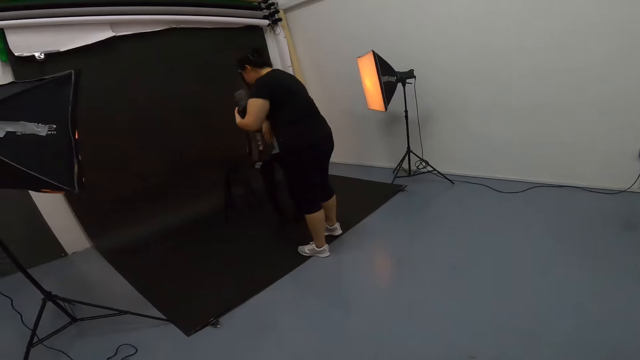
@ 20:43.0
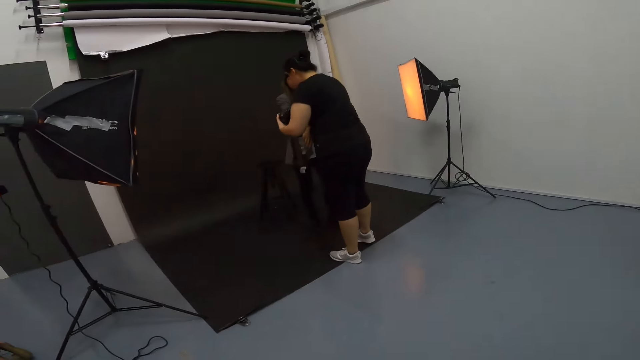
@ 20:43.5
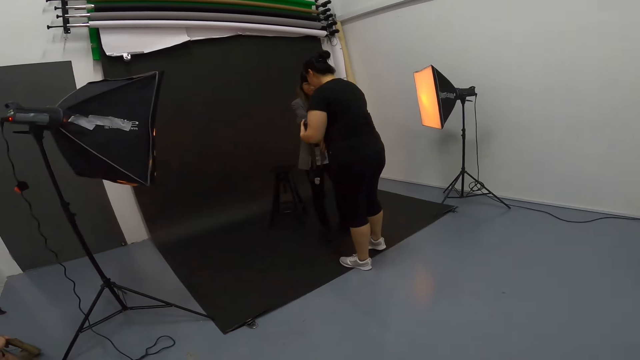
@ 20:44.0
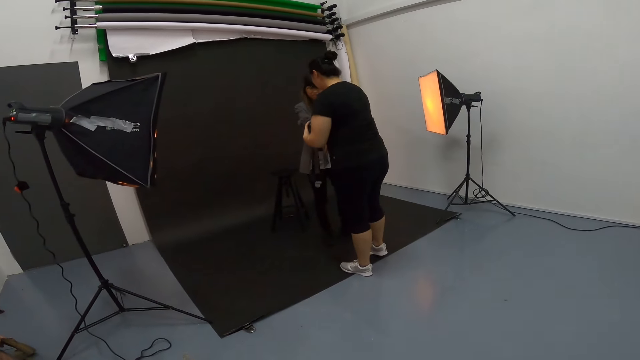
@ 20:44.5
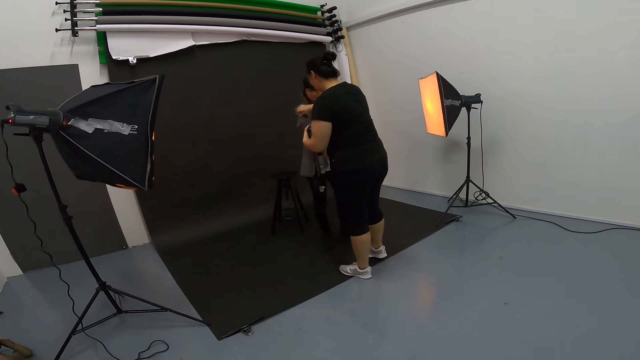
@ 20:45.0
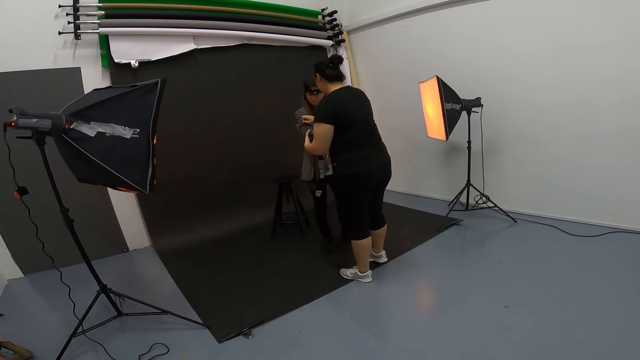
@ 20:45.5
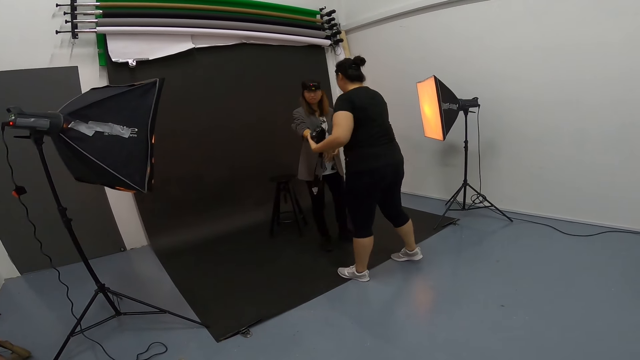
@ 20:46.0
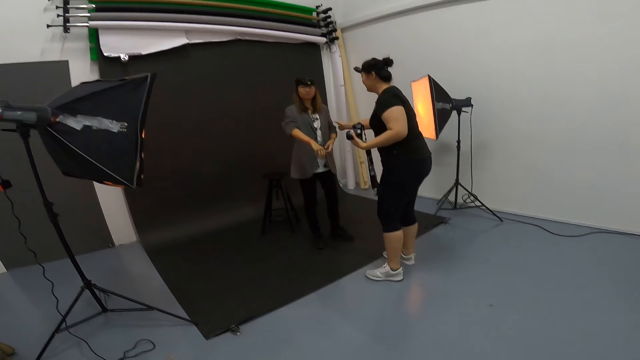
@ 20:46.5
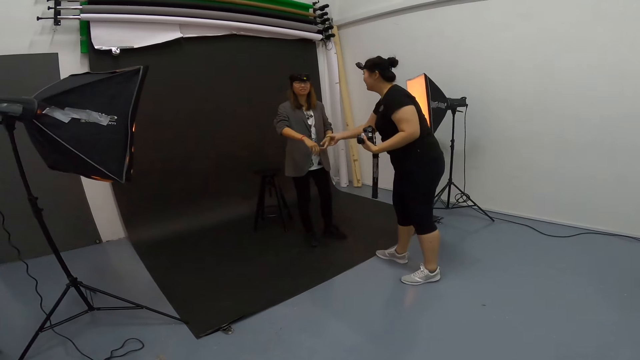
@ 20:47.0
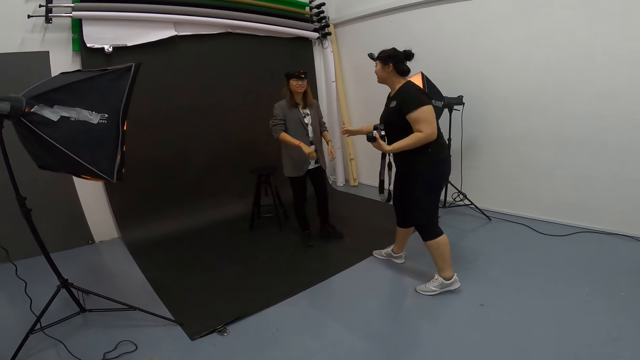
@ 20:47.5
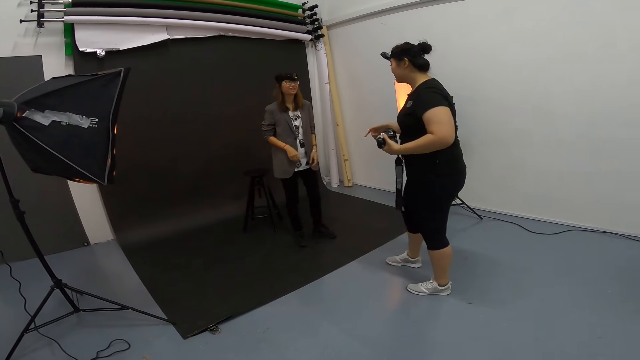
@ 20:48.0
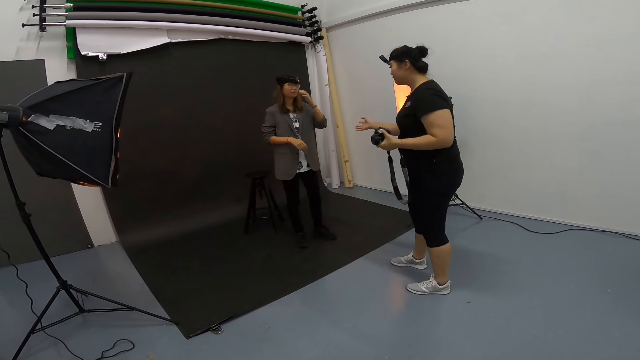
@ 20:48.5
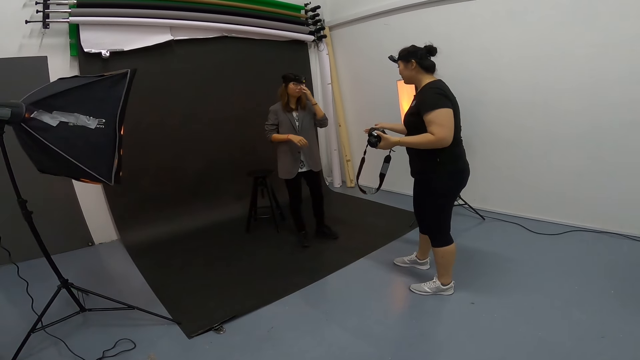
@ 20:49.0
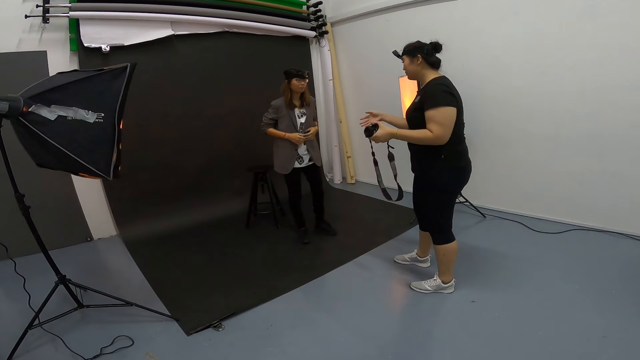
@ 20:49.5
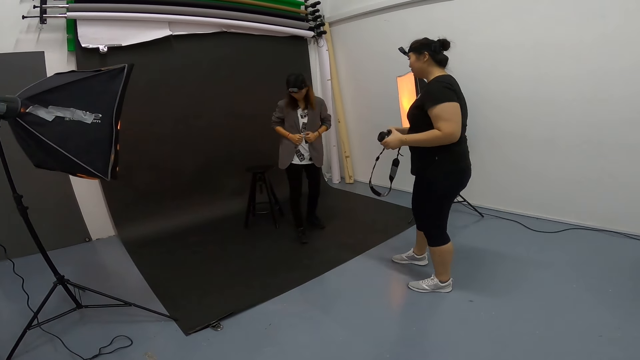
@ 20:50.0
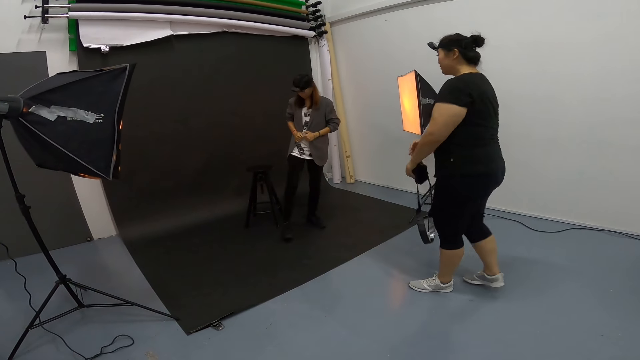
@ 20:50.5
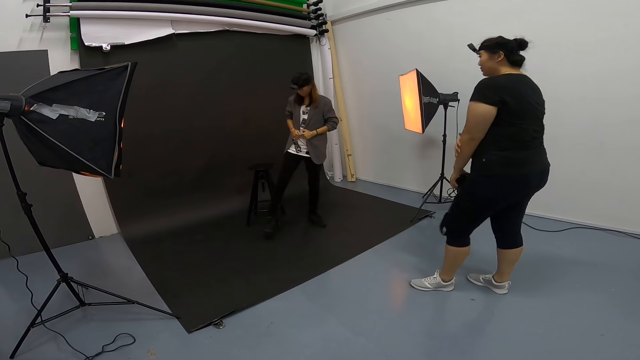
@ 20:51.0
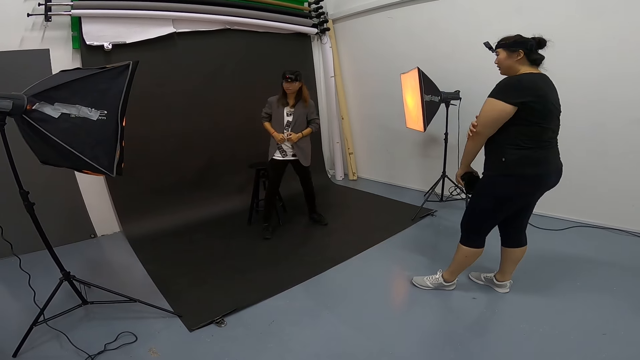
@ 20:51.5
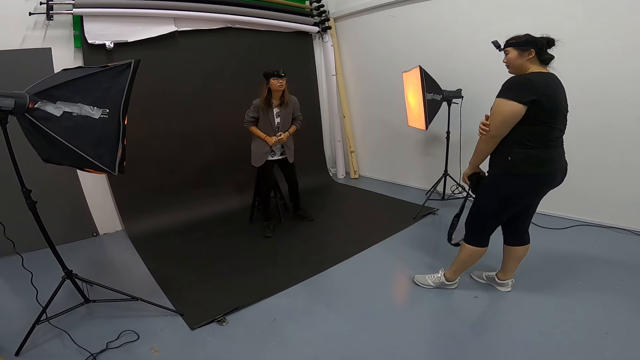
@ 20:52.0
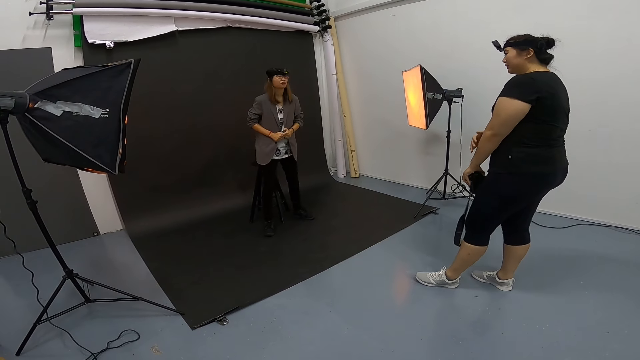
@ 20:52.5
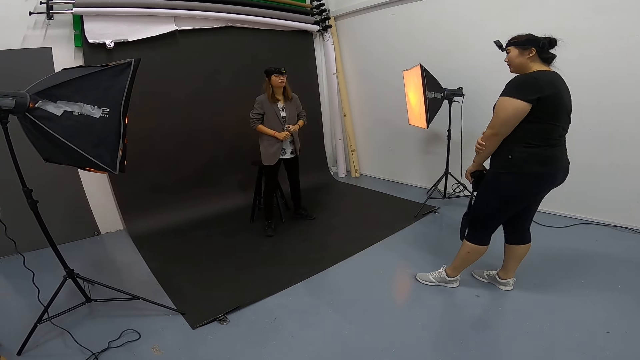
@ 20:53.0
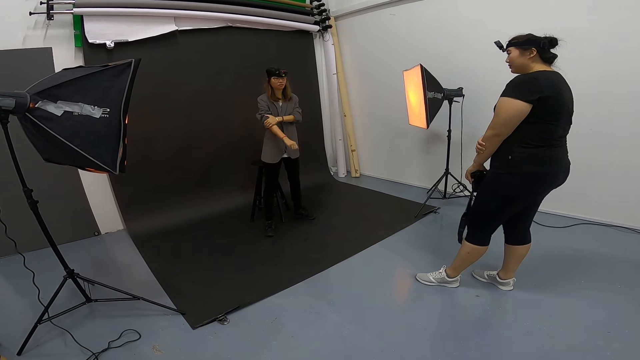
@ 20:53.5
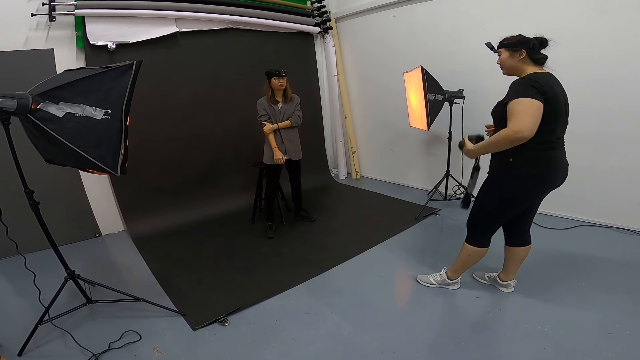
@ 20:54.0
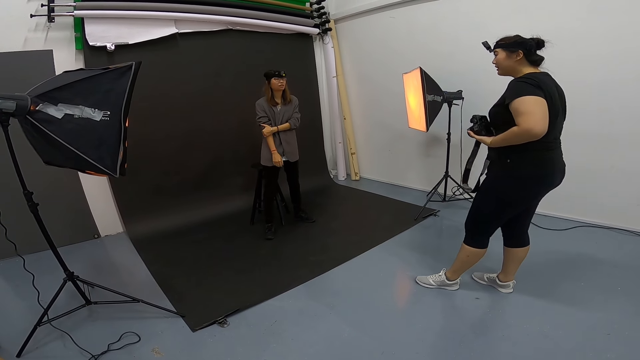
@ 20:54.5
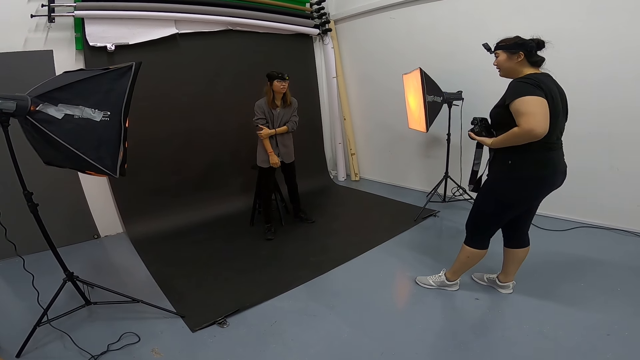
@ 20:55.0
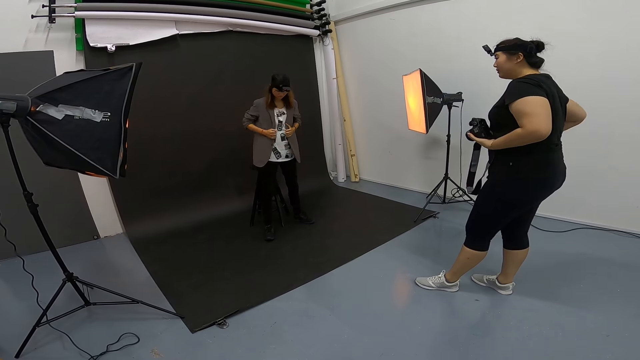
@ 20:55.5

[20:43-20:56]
A woman instructs another woman. The other woman sits on the stool.

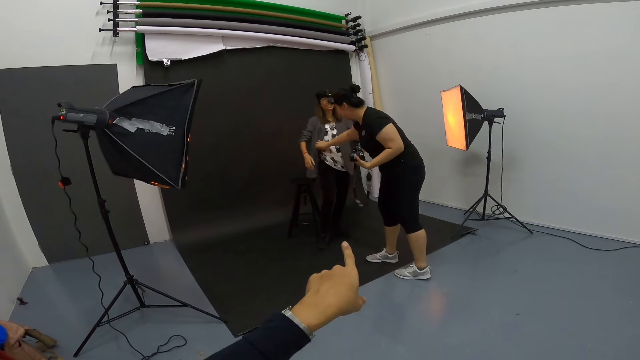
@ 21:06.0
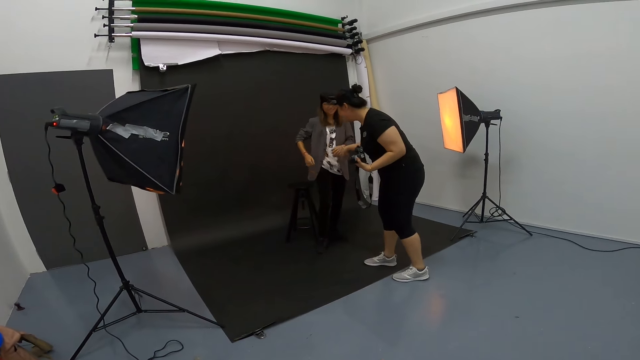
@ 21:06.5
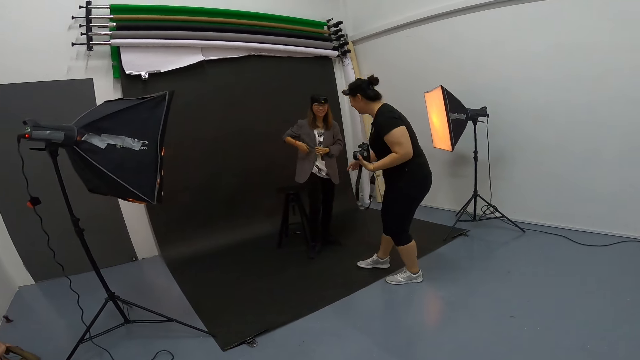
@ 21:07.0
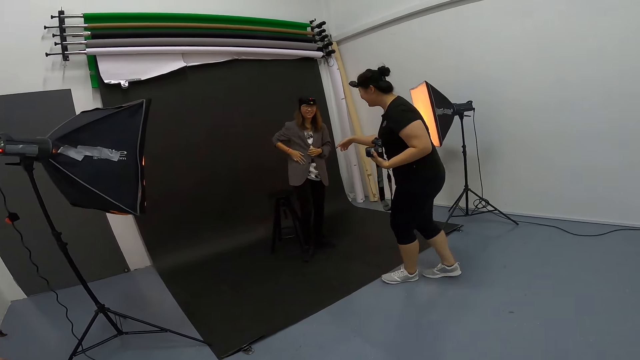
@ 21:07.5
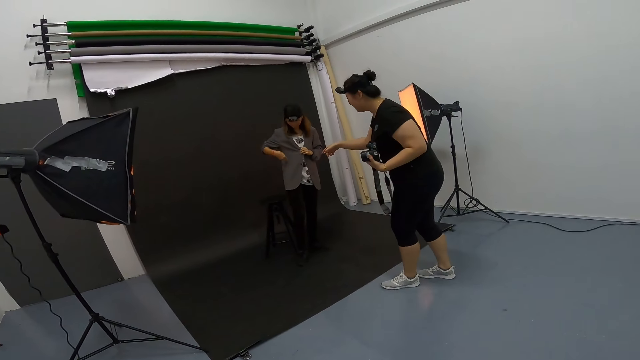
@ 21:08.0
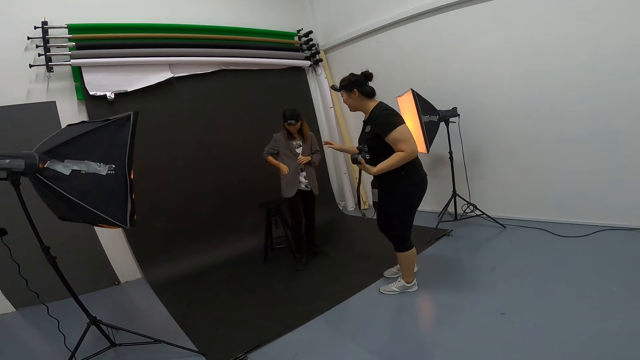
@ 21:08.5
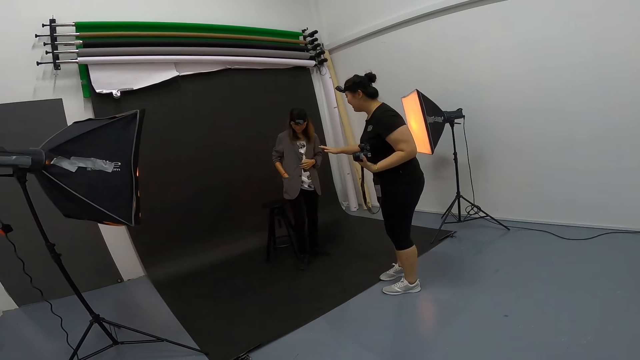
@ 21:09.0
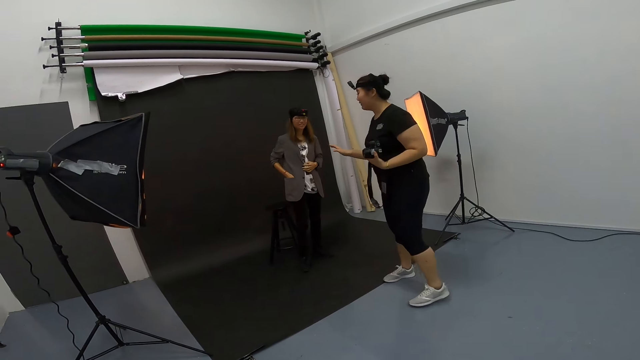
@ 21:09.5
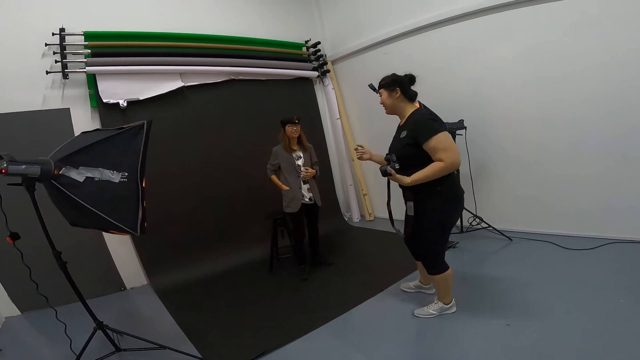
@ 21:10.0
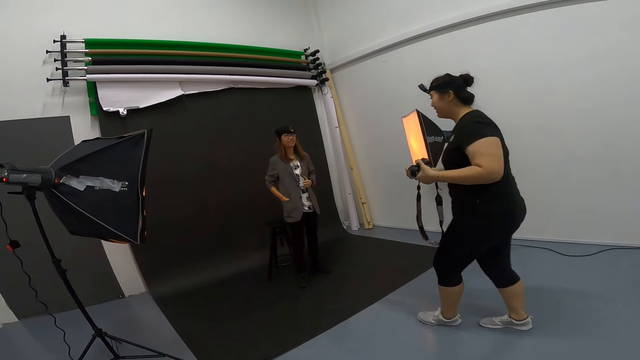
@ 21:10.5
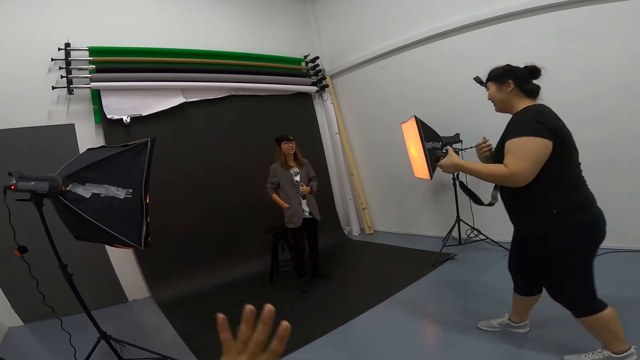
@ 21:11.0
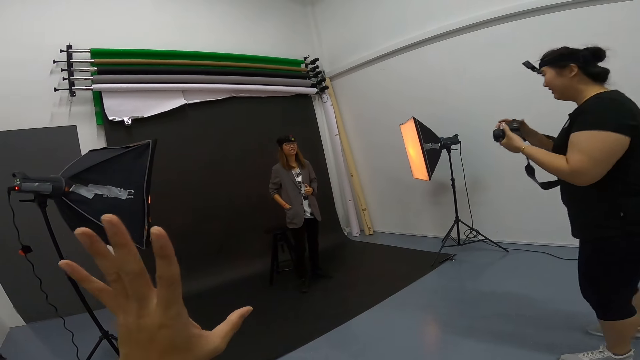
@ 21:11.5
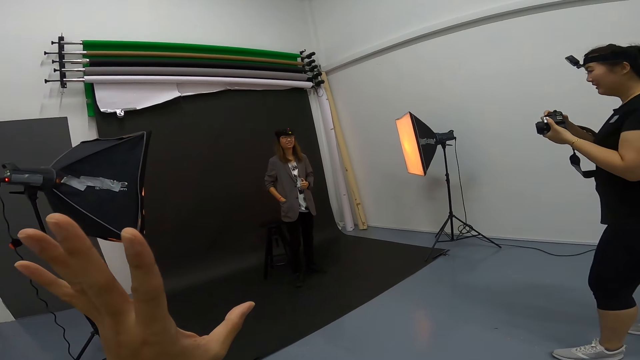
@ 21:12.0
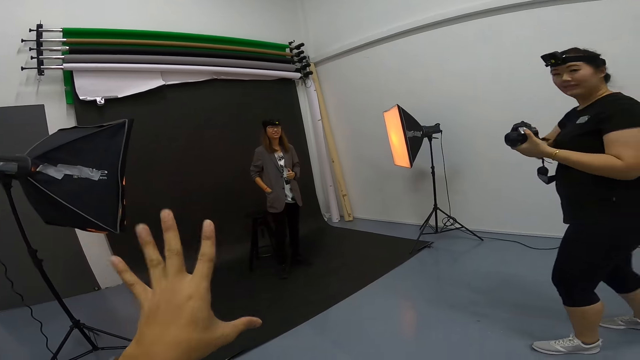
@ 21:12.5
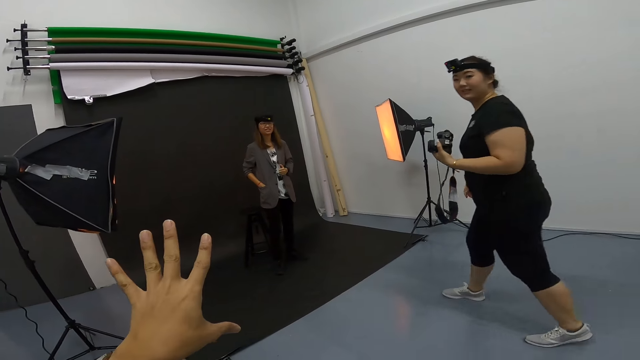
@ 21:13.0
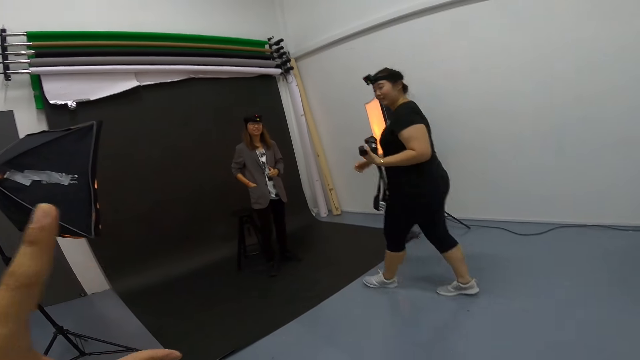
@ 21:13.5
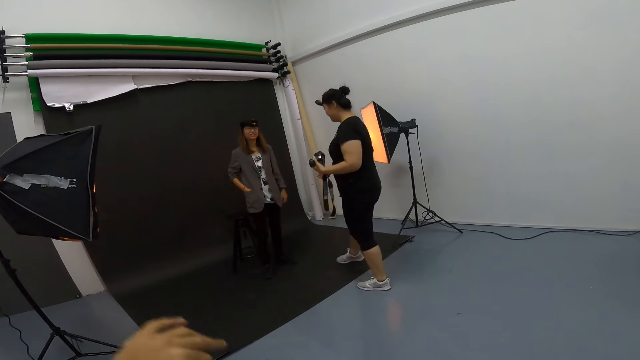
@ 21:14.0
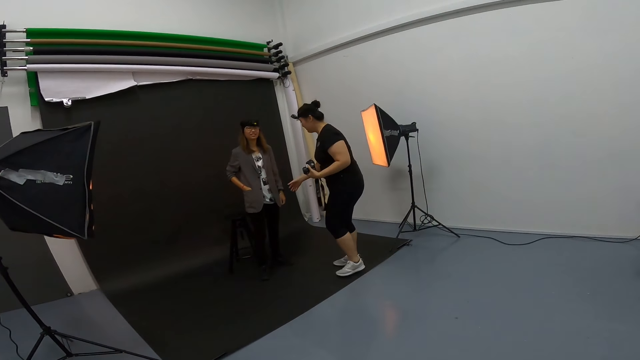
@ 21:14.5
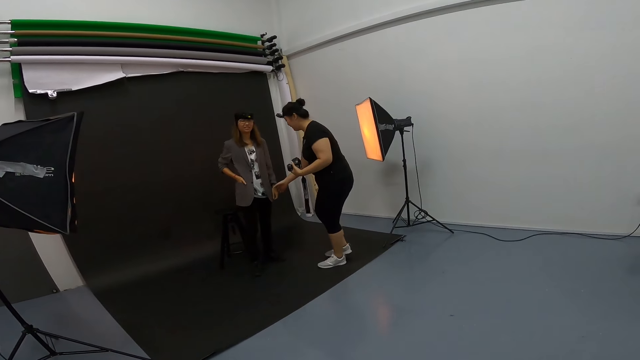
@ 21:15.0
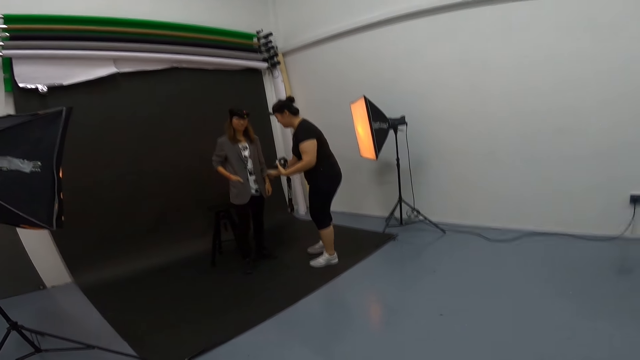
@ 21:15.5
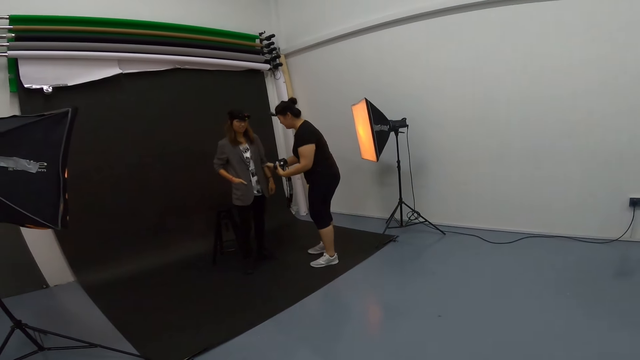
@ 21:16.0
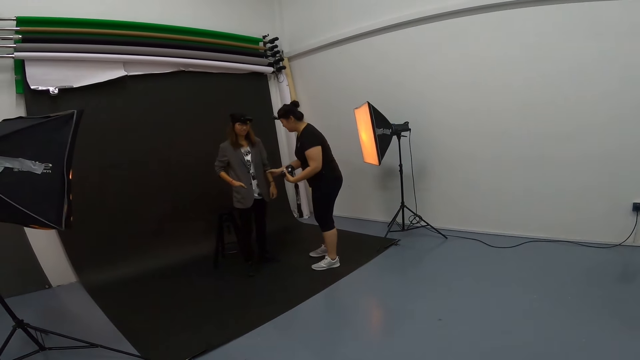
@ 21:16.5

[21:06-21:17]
A woman adjusts the cloth on another woman as they converse with the camera wearer. The camera wearer raises his hands.
